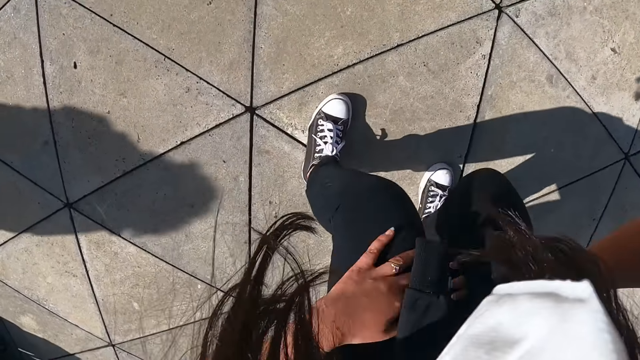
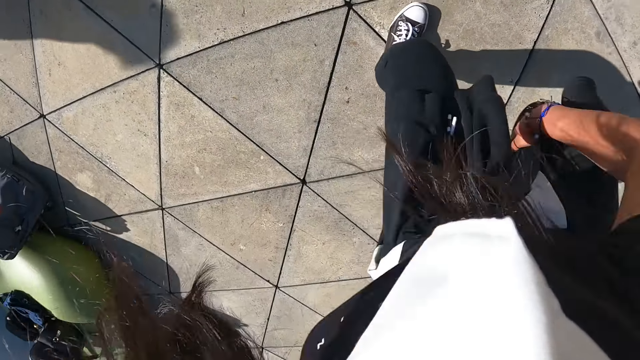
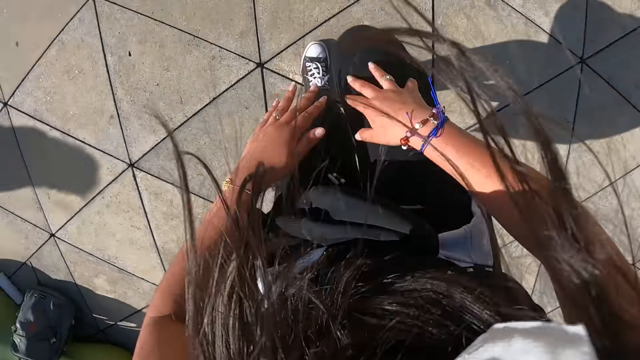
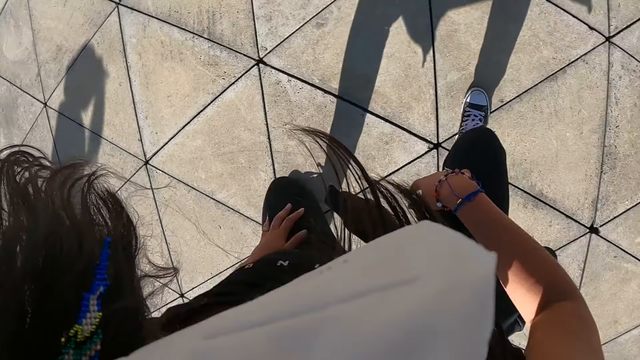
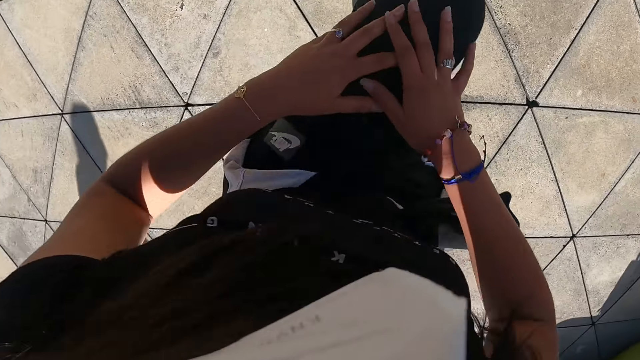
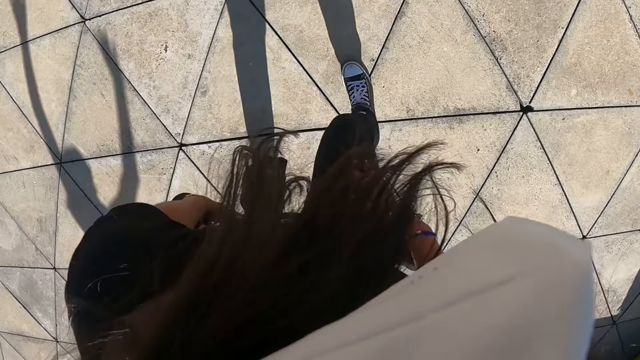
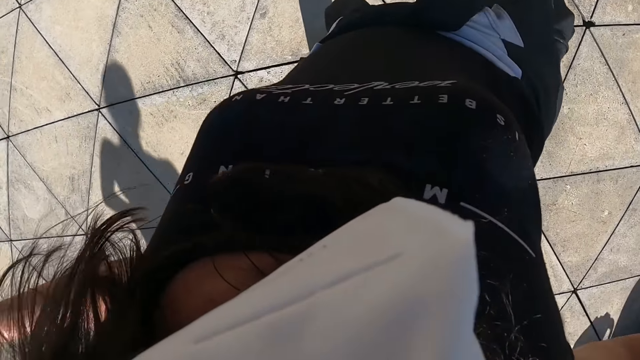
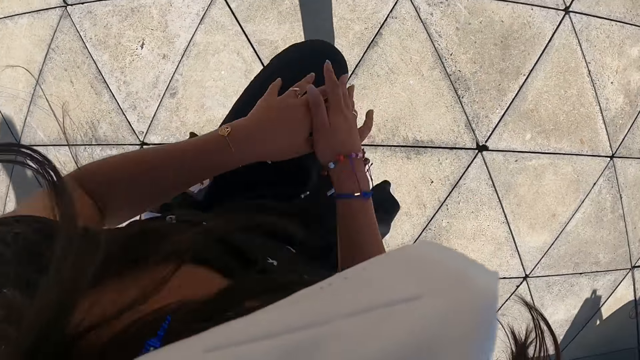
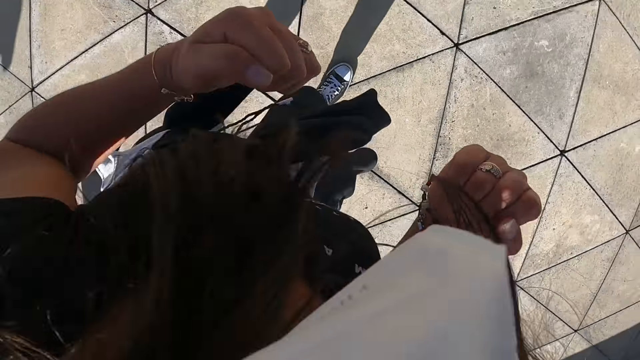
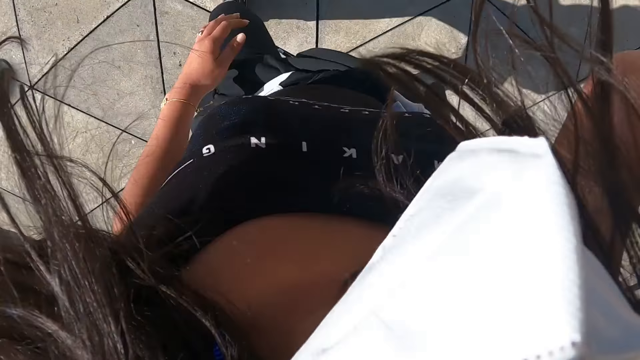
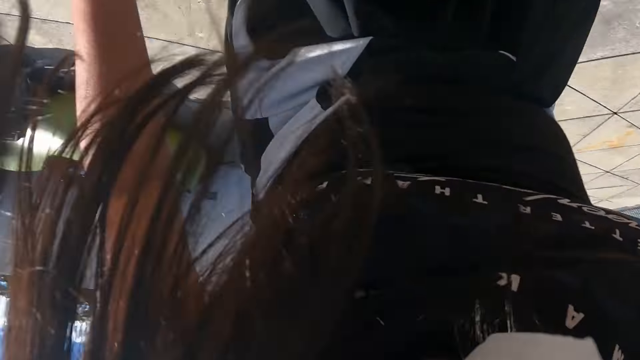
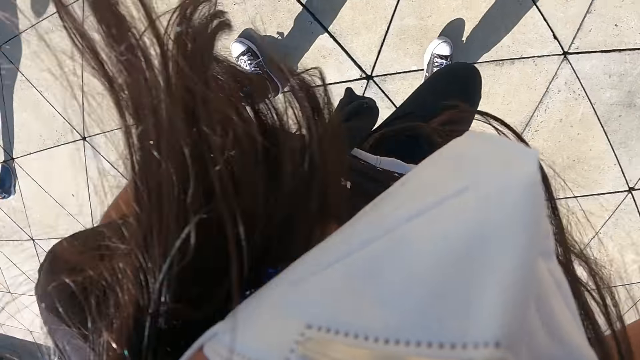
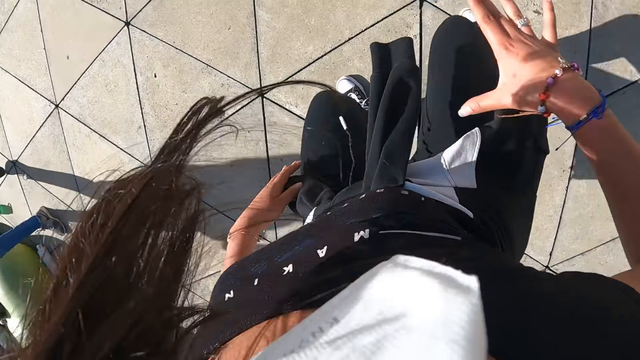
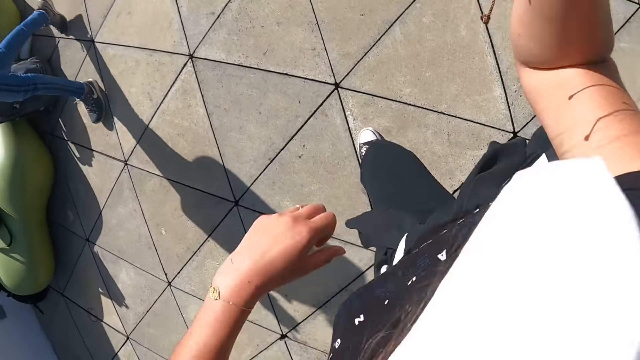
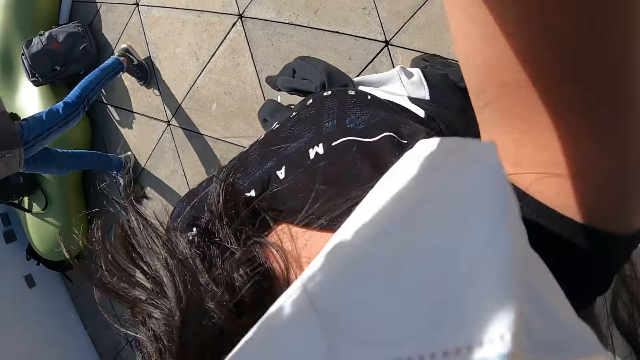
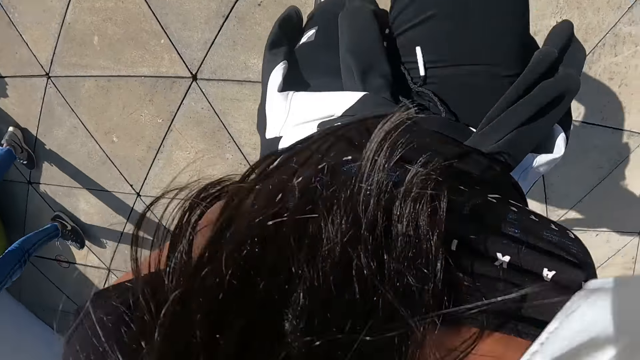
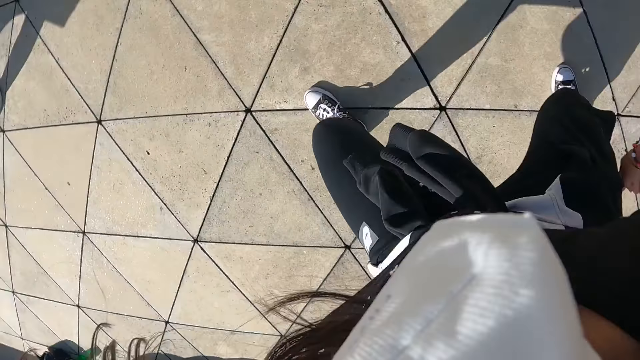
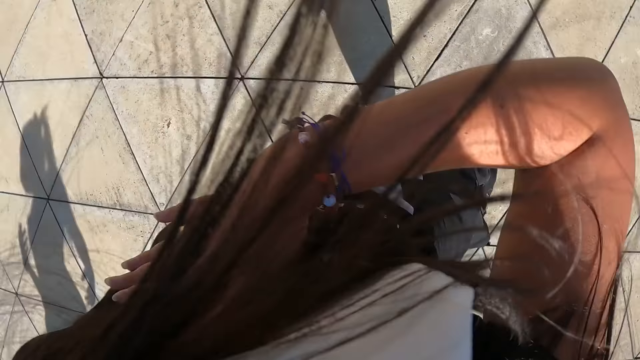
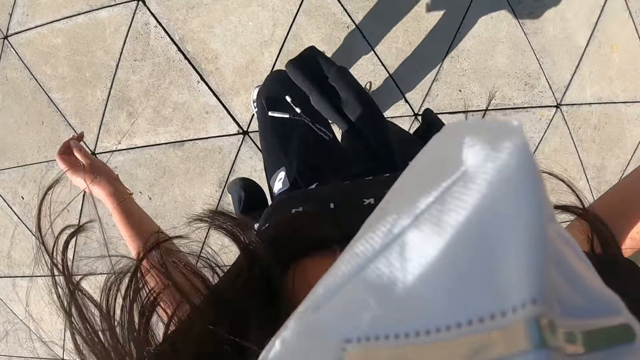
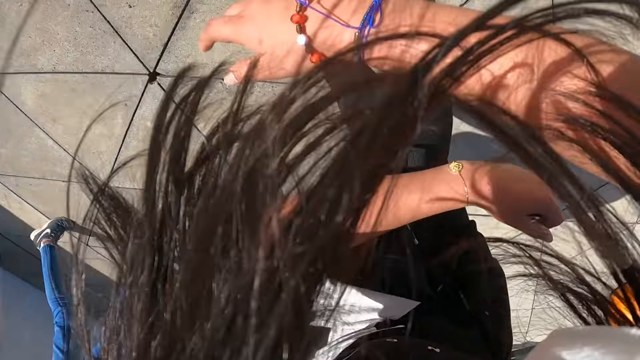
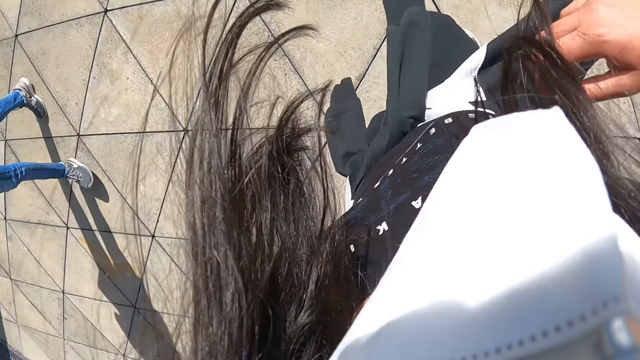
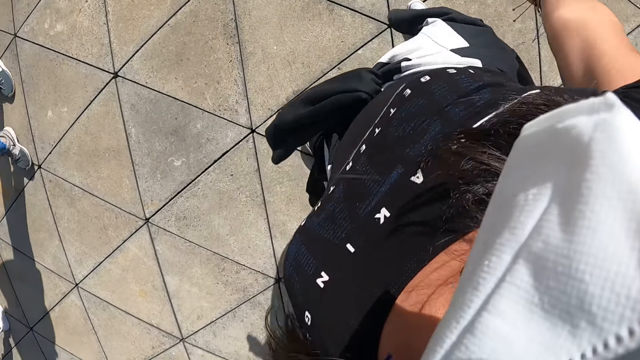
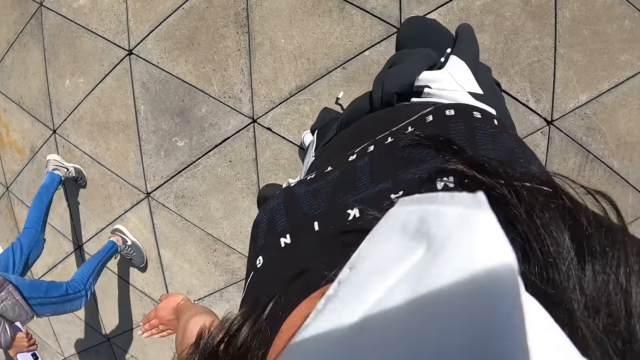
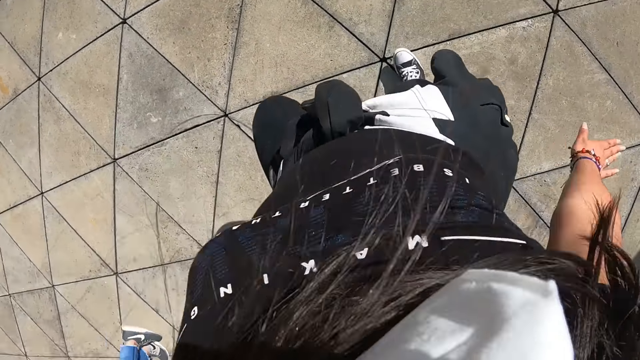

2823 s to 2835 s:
The camera wearer does exercise.

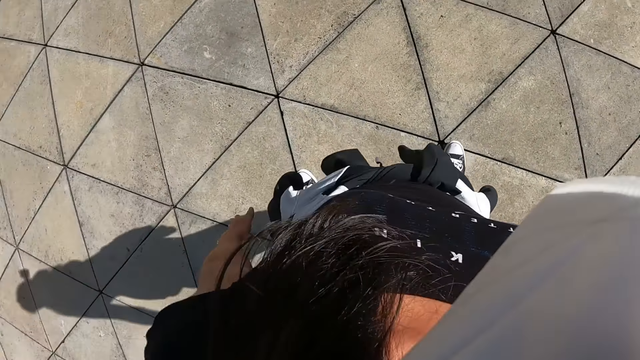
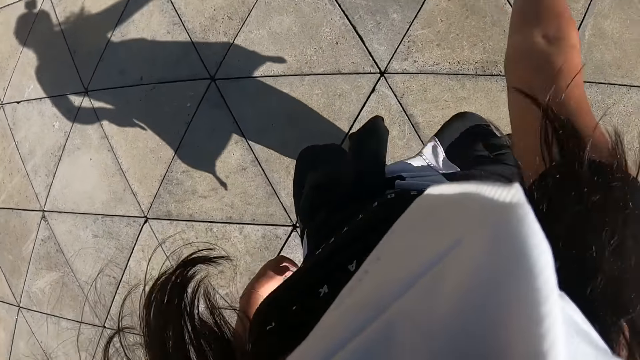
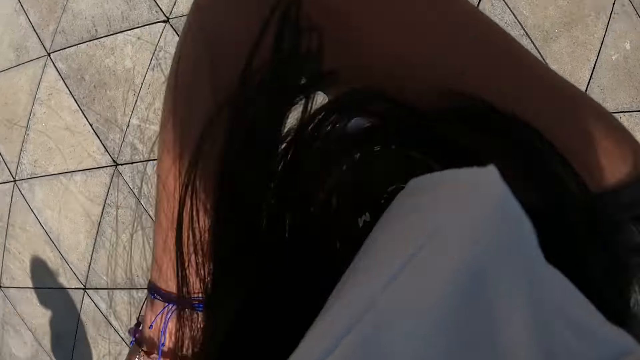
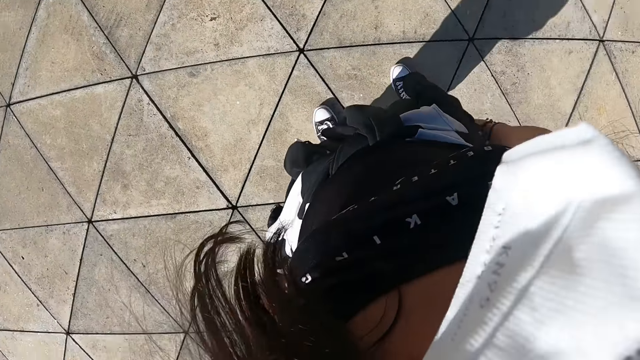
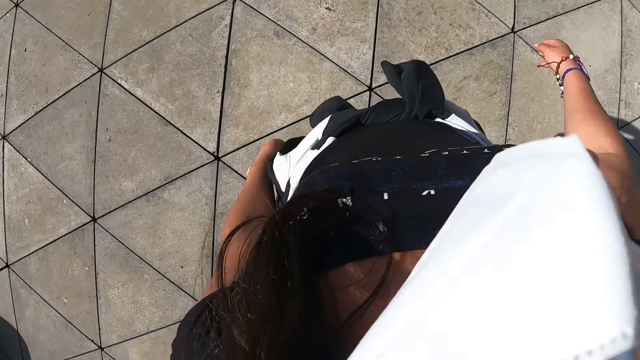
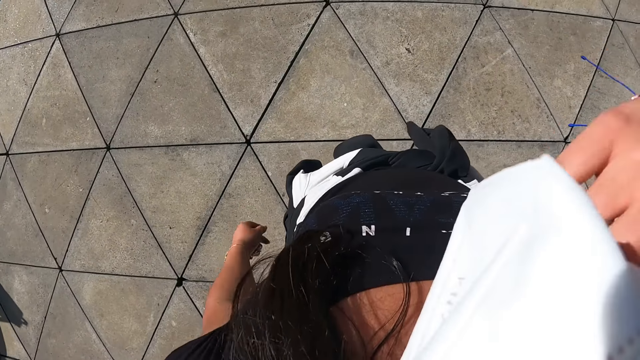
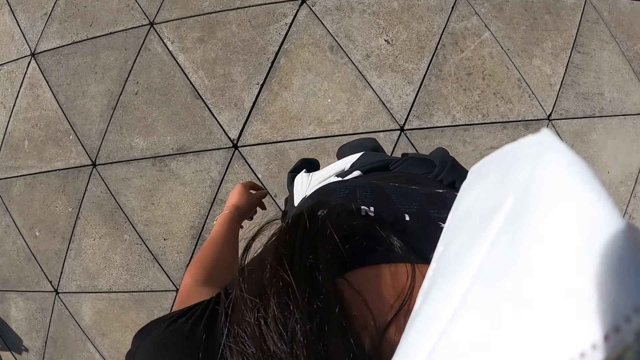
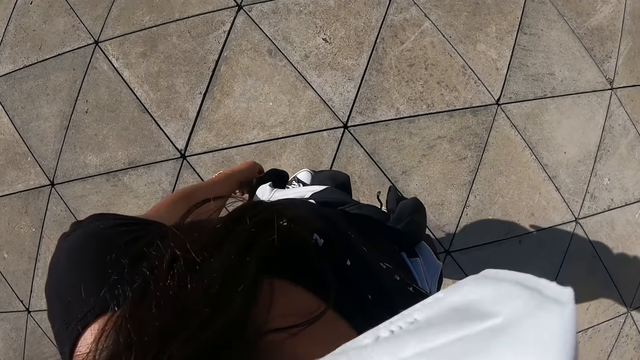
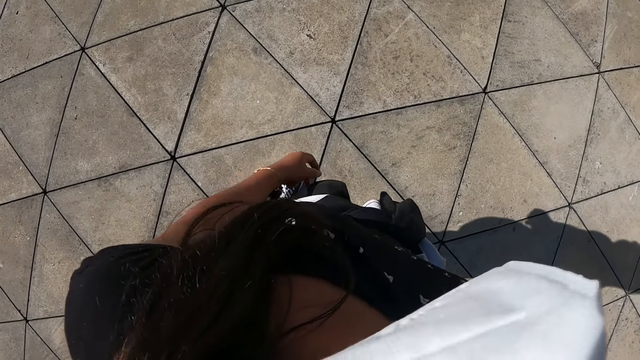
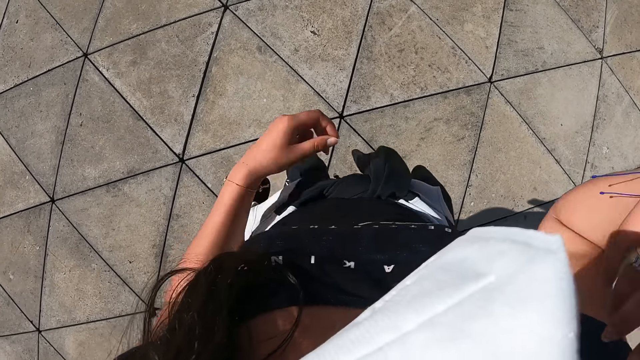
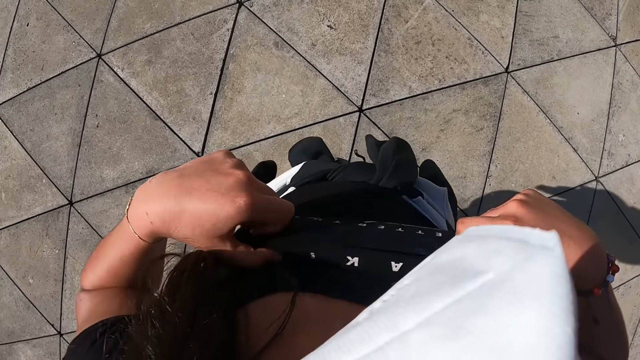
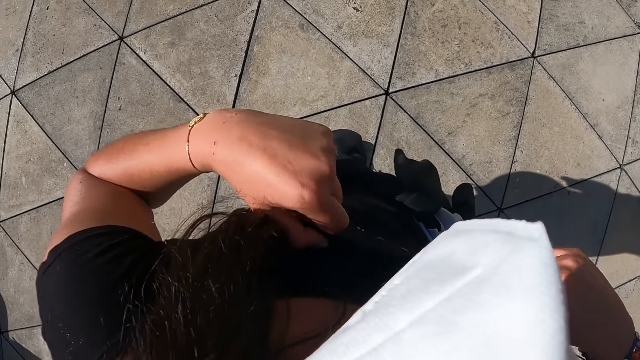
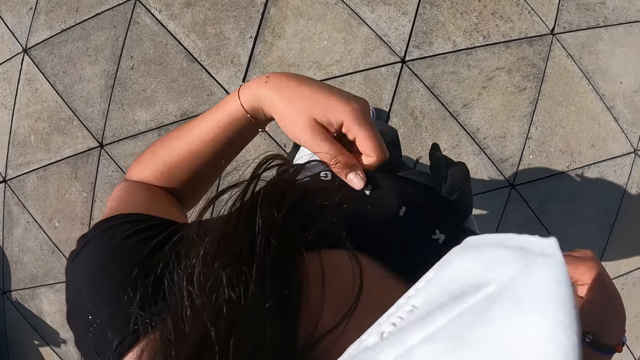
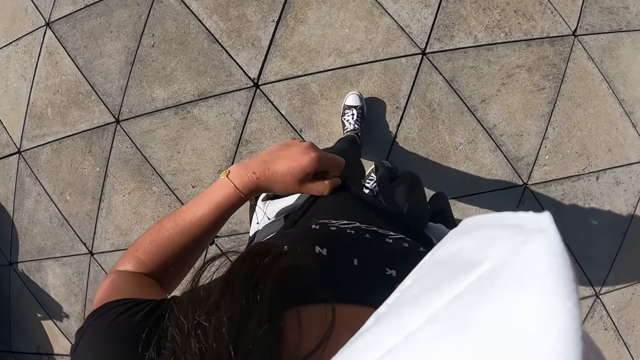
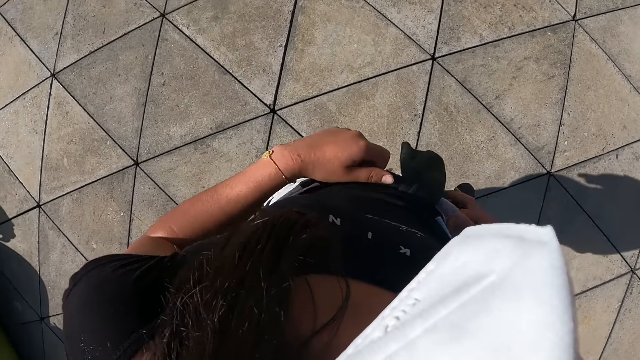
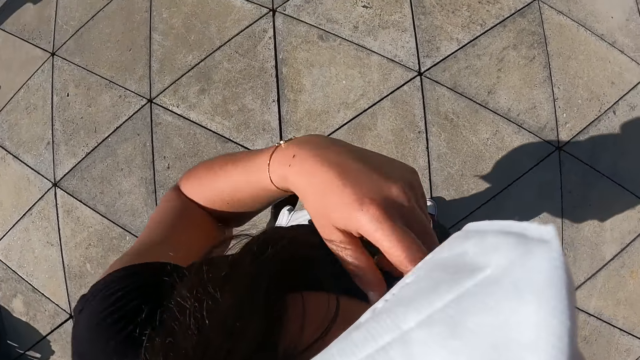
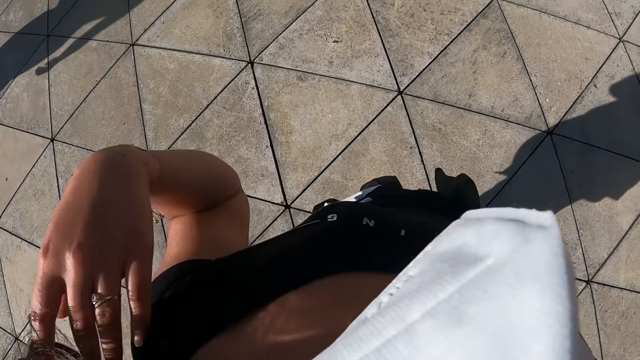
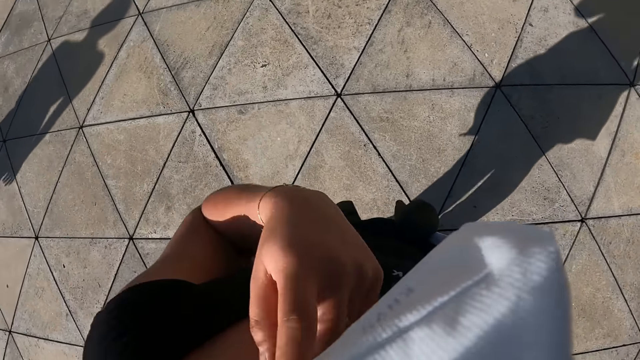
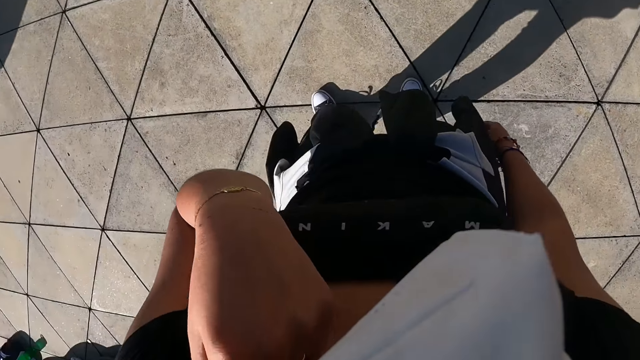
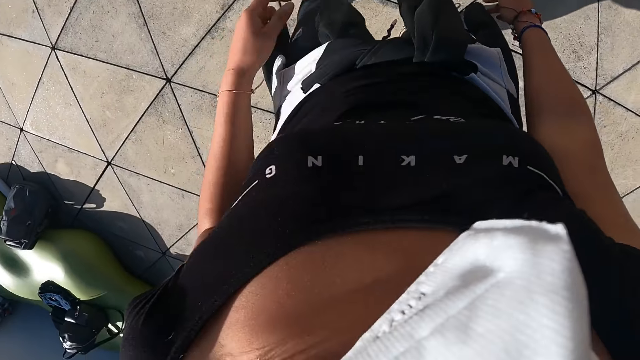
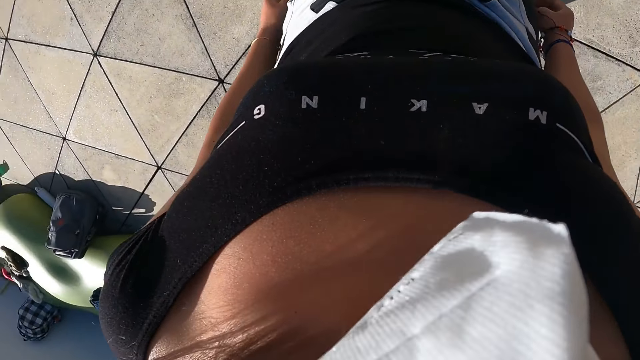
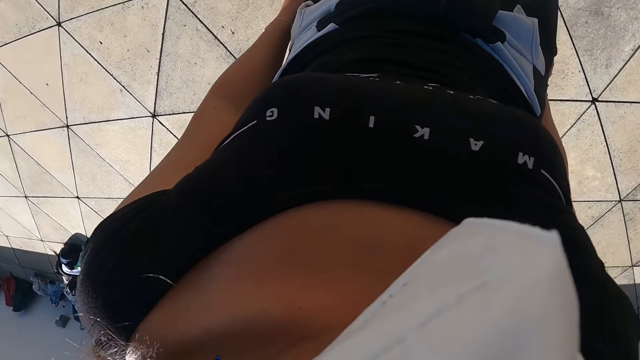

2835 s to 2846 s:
The camera wearer adjusts her shirt with both hands. She lifts the T-shirt. She packs her hair with her left hand. She raises hands.
